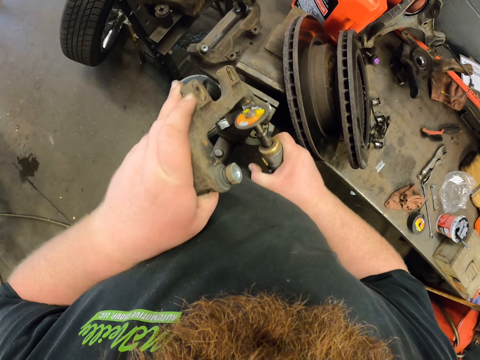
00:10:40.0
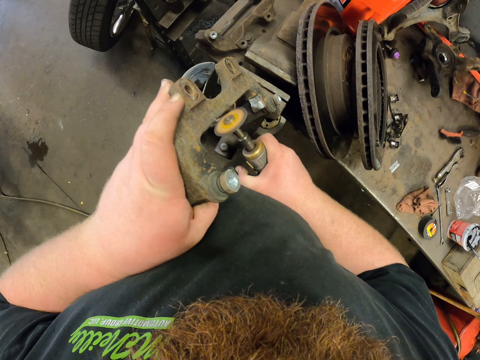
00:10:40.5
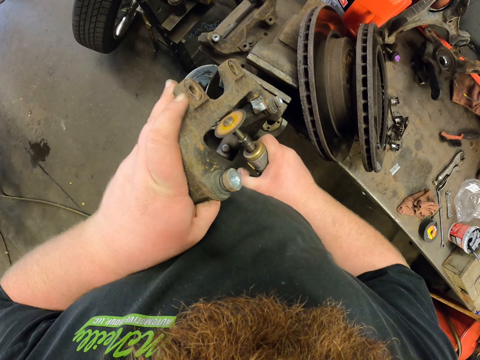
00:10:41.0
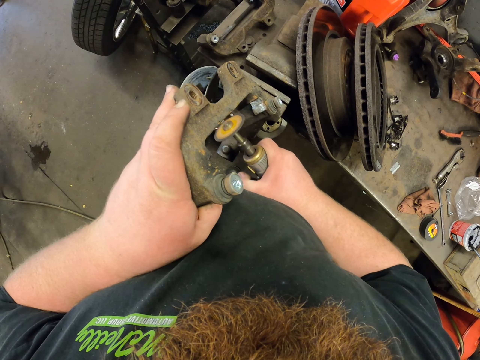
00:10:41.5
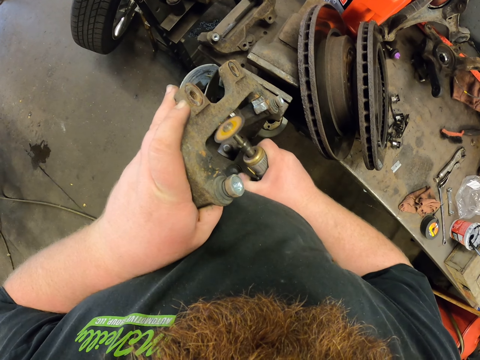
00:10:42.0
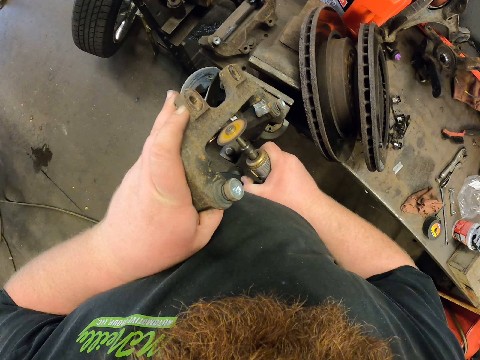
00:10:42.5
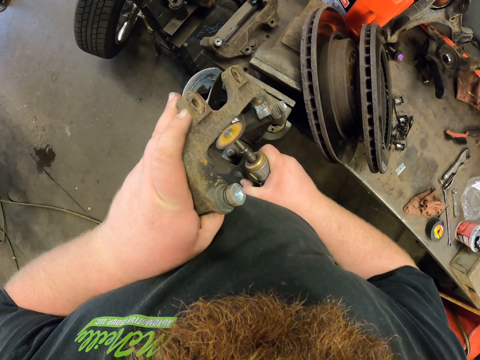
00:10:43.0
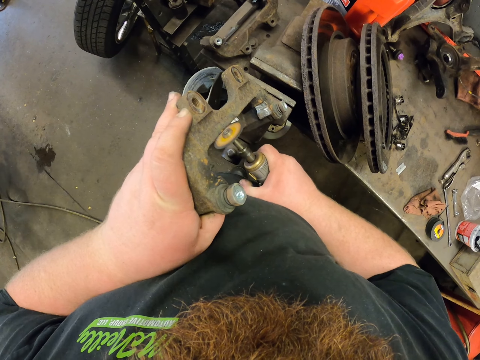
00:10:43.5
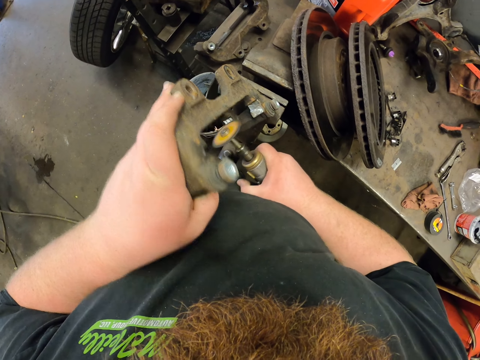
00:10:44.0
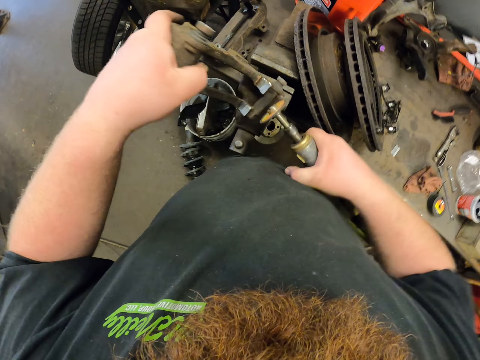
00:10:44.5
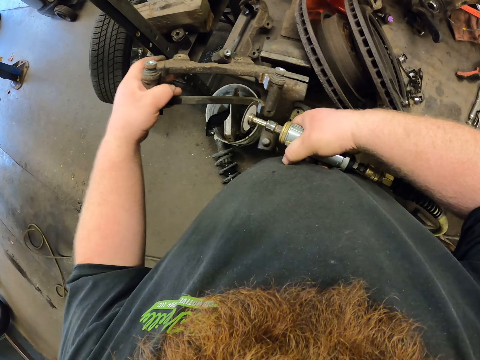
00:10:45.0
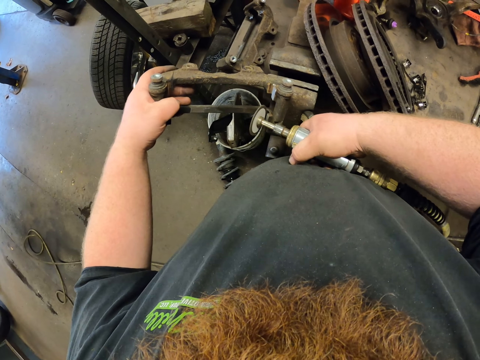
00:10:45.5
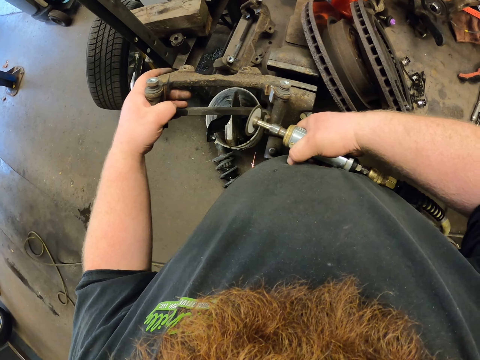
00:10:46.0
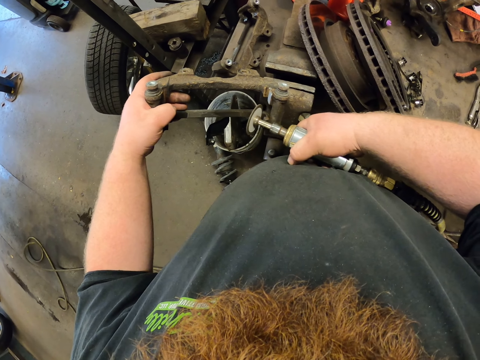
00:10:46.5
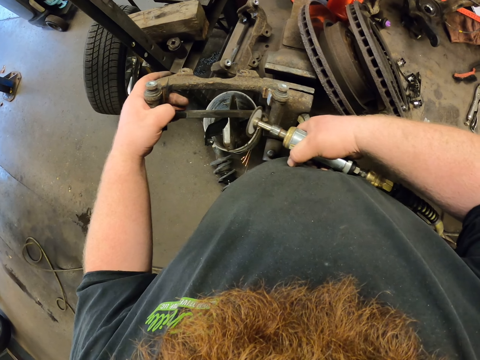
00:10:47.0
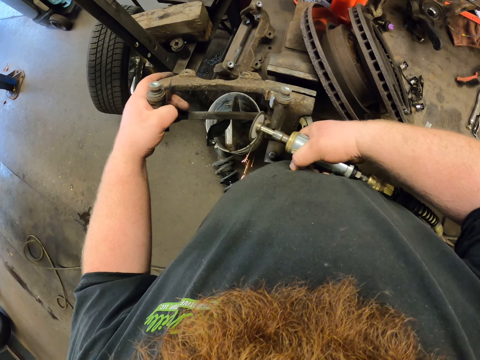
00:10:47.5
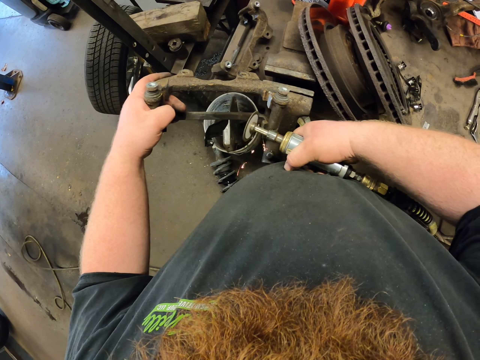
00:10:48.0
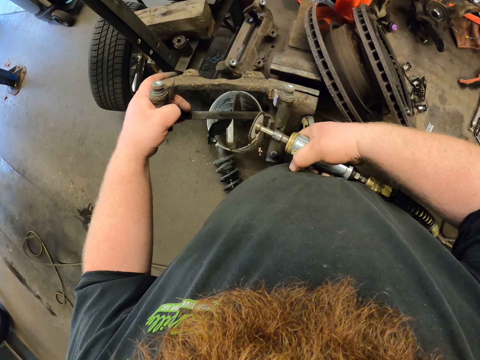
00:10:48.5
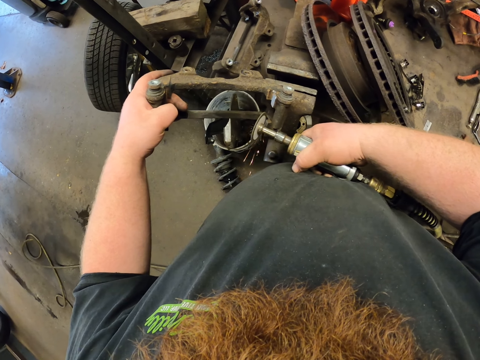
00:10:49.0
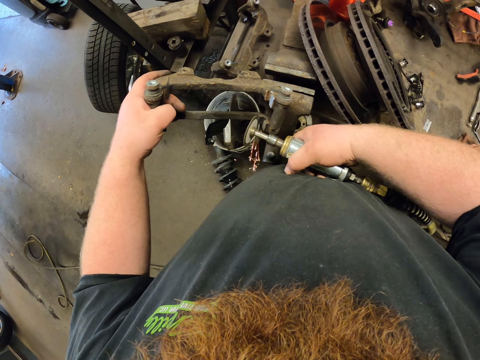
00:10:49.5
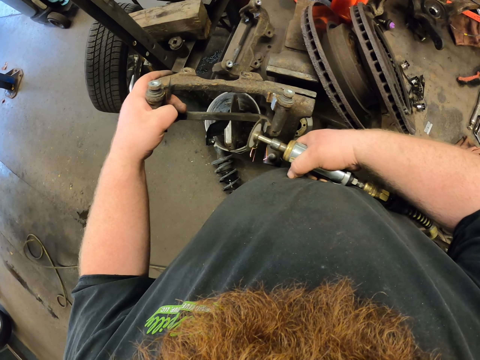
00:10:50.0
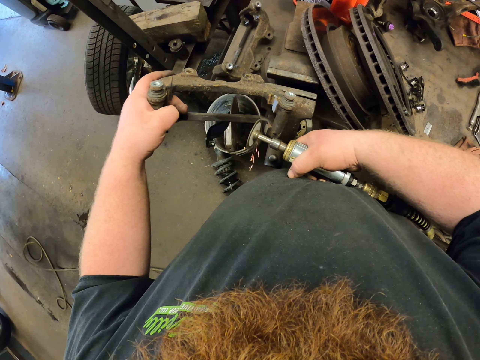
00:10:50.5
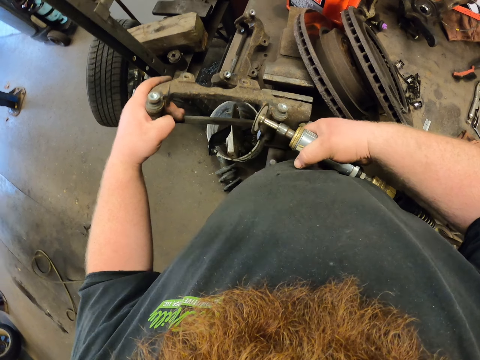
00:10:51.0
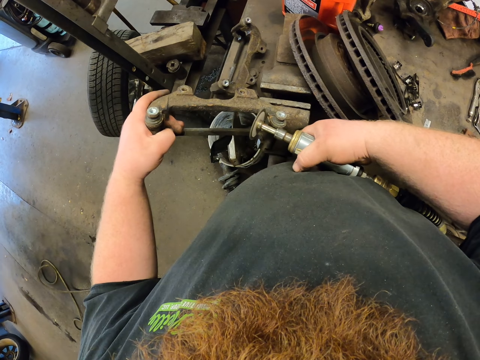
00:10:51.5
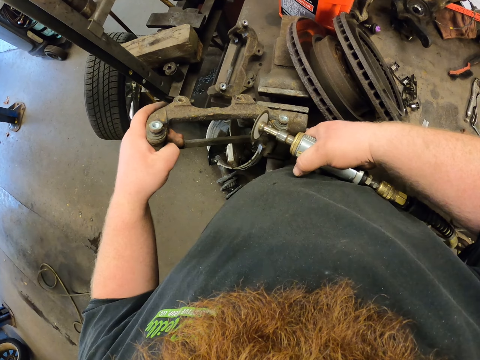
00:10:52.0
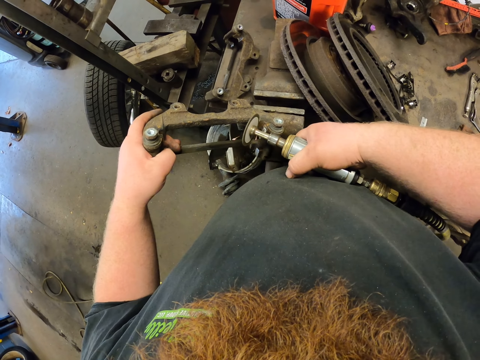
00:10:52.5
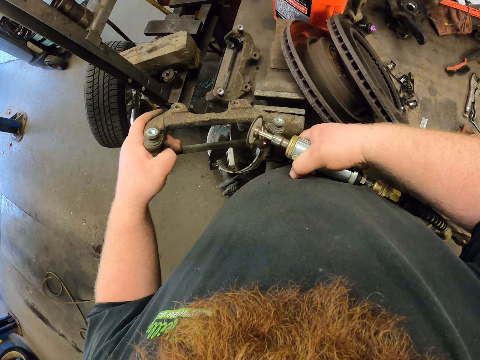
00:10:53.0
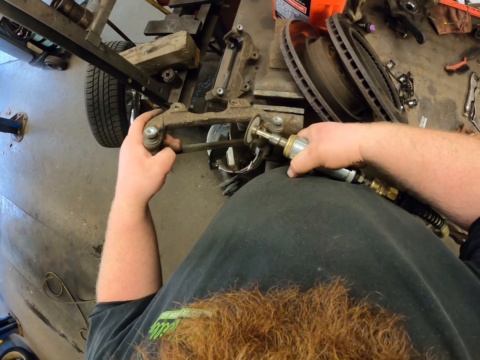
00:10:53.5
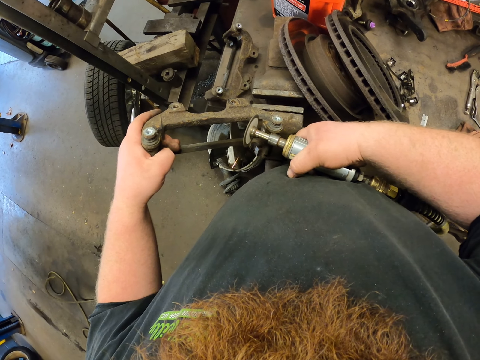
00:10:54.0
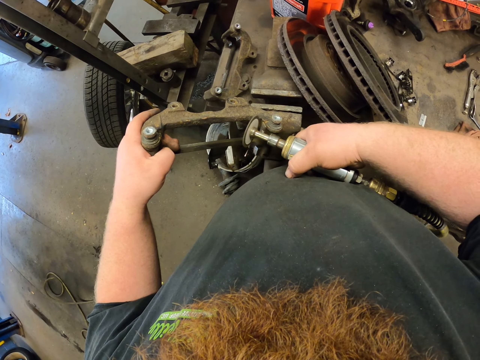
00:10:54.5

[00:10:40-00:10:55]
The camera wearer changes the position of the metal bar. They weld the metal bar.

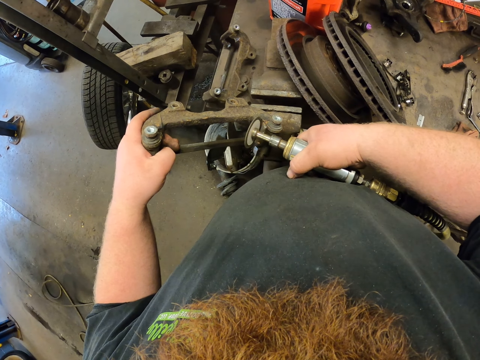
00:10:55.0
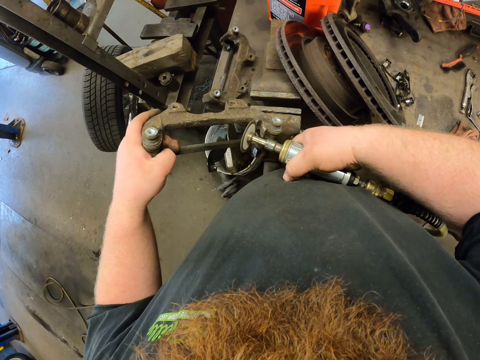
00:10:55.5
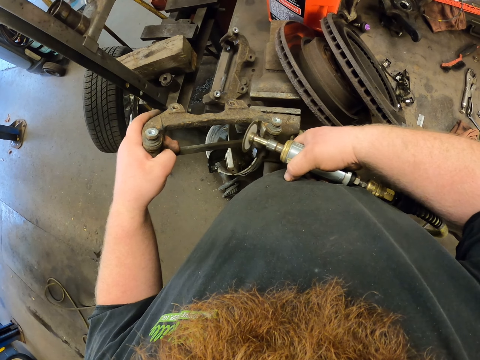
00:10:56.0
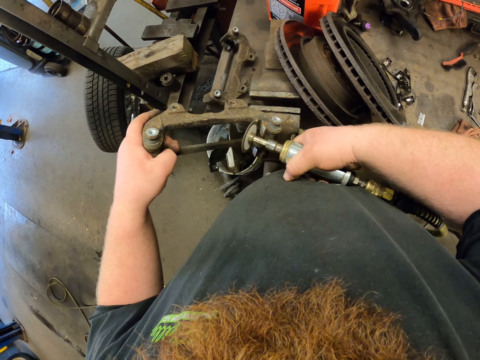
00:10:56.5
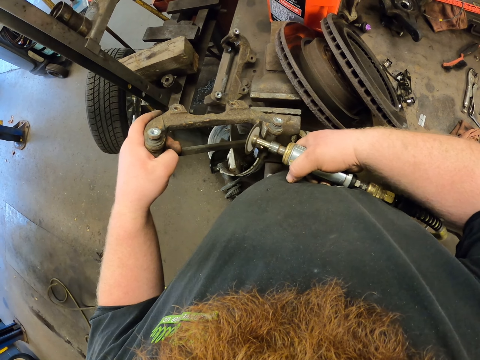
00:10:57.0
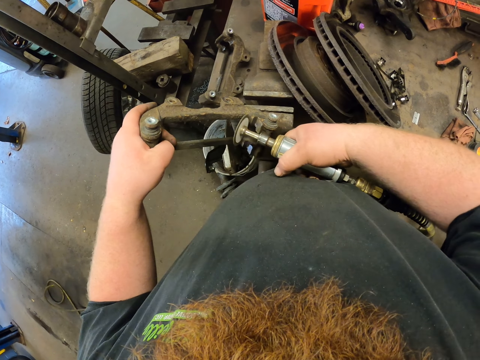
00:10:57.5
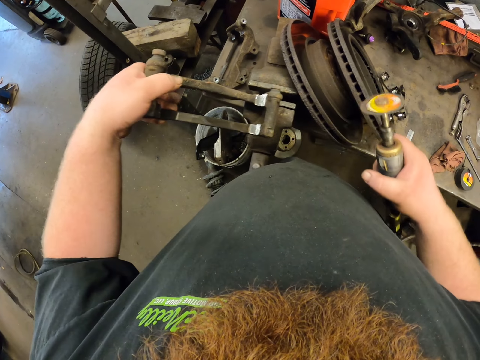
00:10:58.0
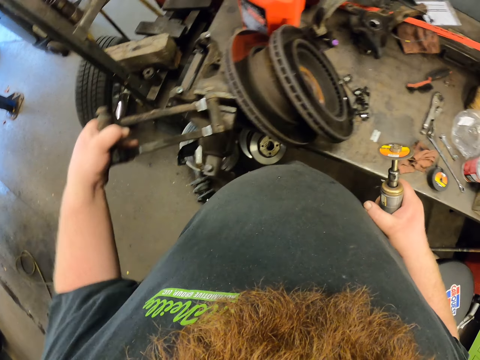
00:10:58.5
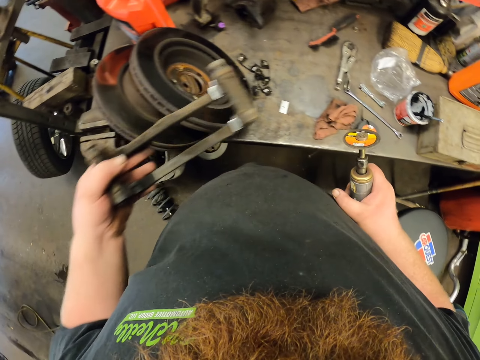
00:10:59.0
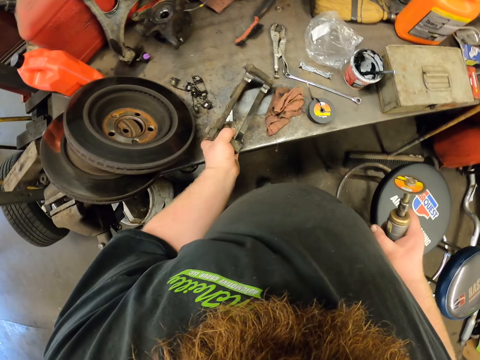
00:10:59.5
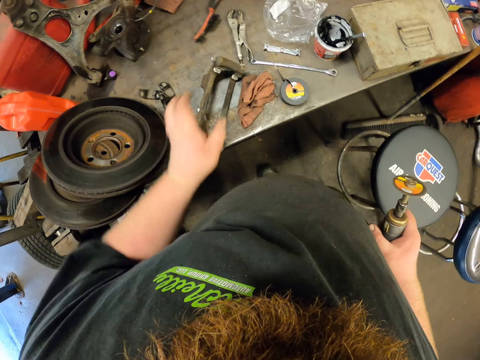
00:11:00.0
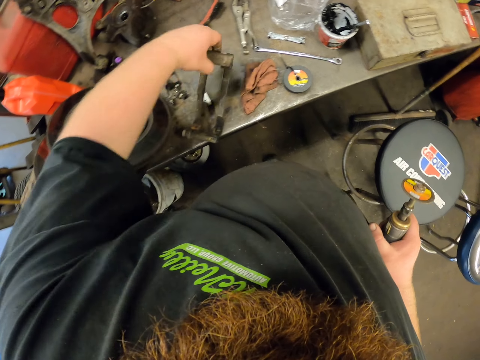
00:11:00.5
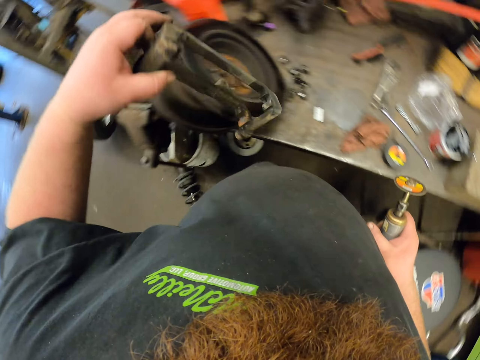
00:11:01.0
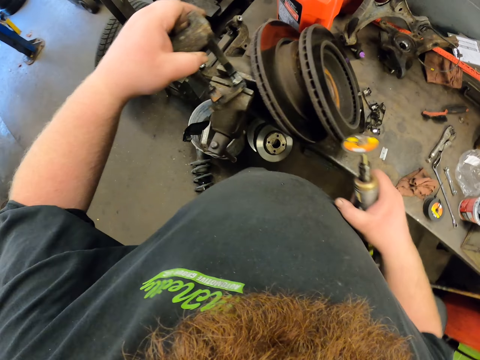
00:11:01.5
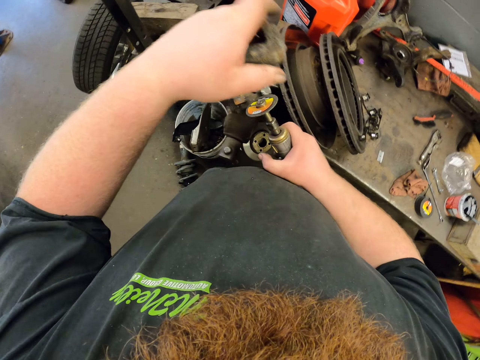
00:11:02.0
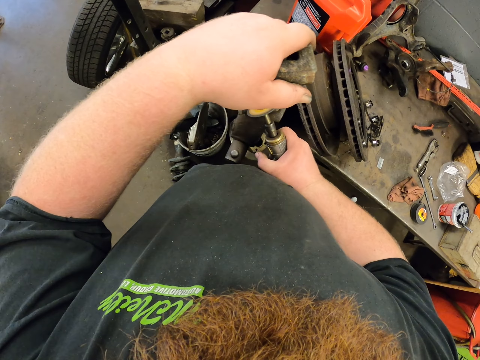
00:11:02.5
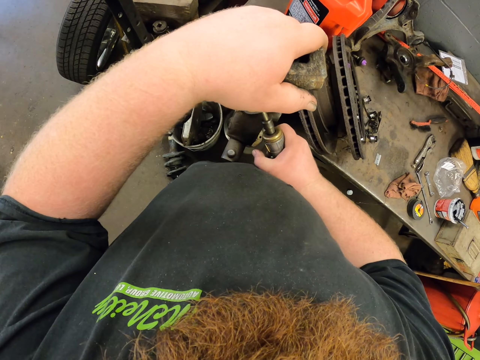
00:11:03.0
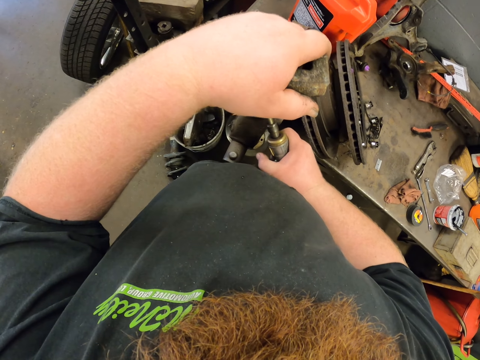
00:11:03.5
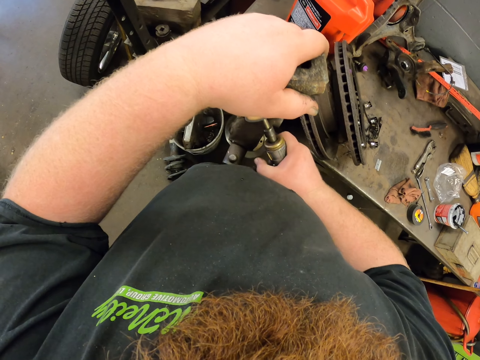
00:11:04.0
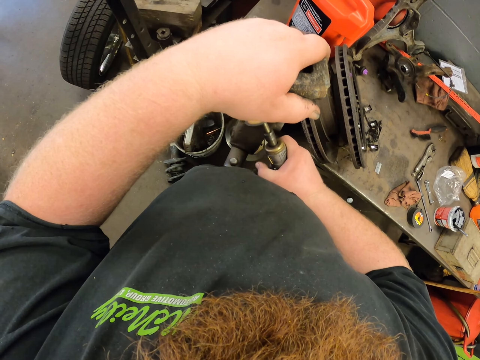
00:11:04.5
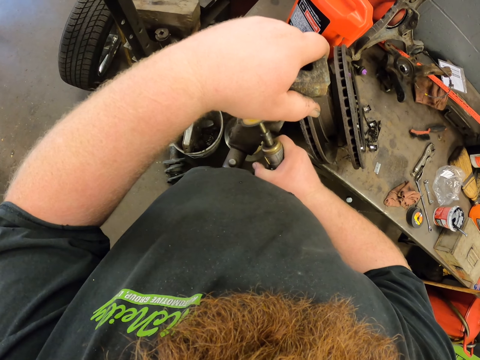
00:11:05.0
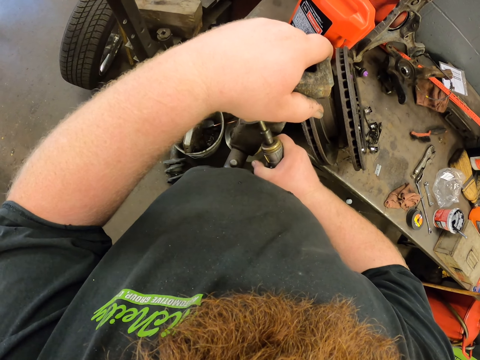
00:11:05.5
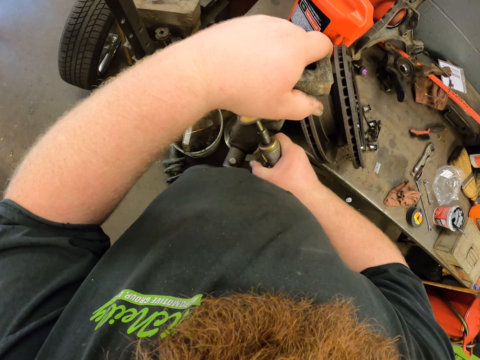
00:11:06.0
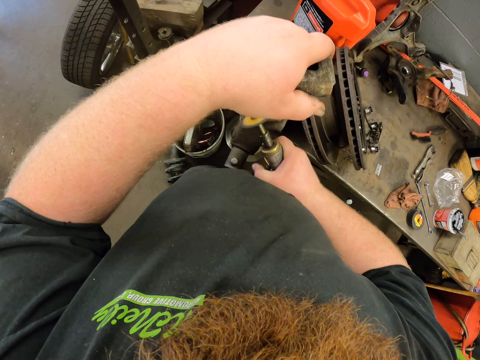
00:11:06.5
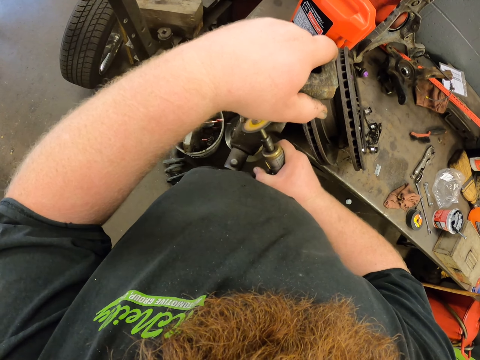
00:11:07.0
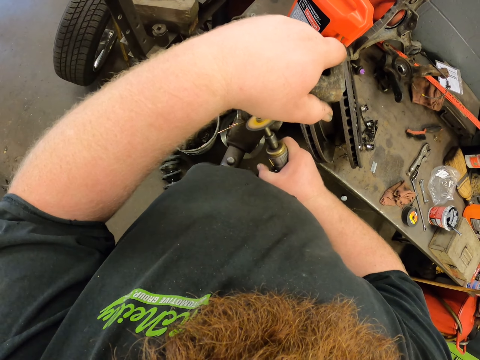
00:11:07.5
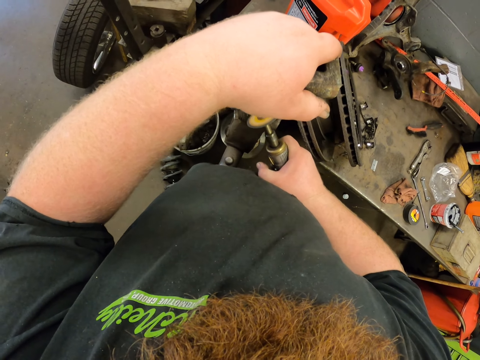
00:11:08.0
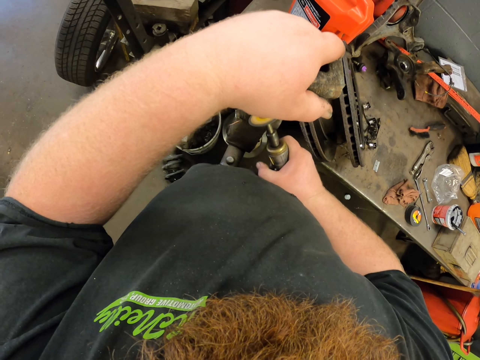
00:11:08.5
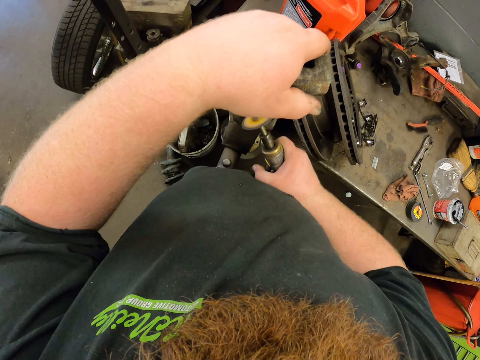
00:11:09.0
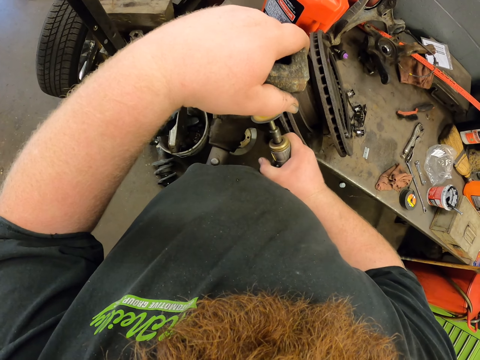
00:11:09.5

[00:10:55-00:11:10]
The camera wearer puts the metal bar on the table. They pick up the metal bar from the table. They put the metal bar on the stand. They scrub the metal with an angle grinder. They weld the metal bar.
